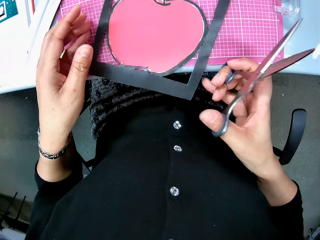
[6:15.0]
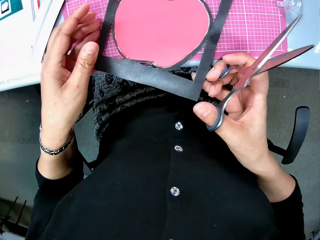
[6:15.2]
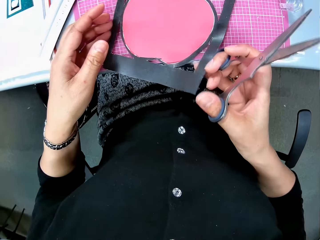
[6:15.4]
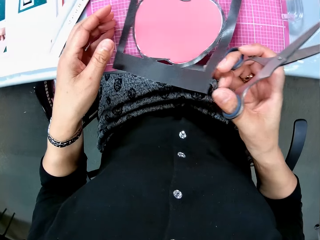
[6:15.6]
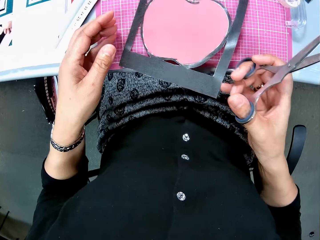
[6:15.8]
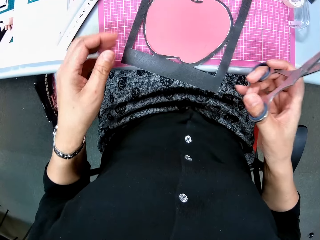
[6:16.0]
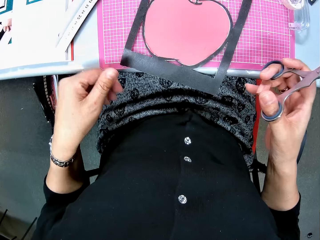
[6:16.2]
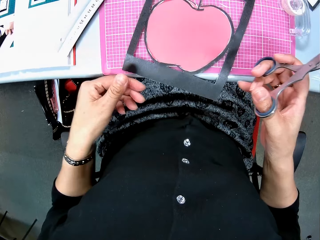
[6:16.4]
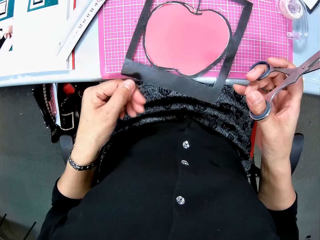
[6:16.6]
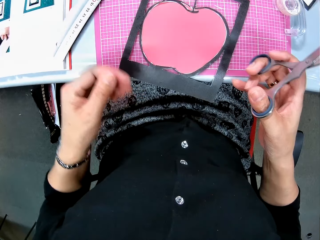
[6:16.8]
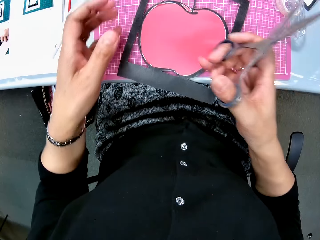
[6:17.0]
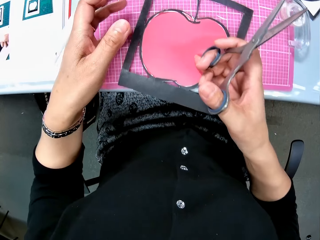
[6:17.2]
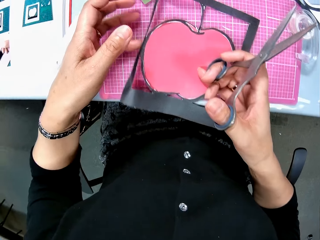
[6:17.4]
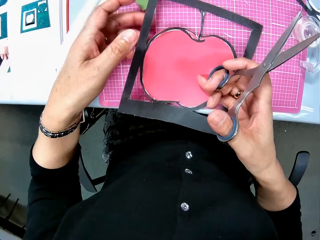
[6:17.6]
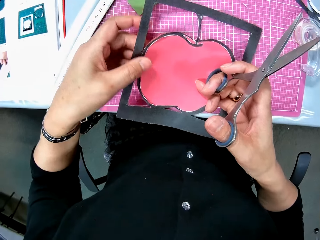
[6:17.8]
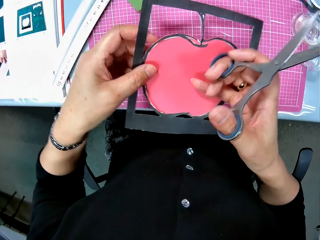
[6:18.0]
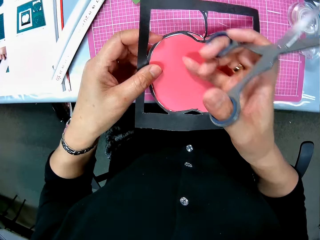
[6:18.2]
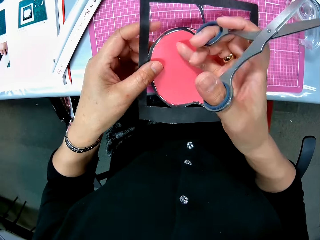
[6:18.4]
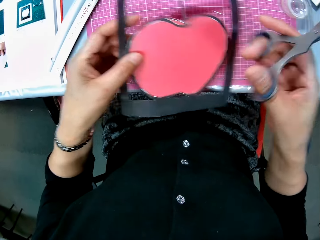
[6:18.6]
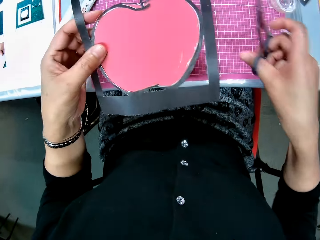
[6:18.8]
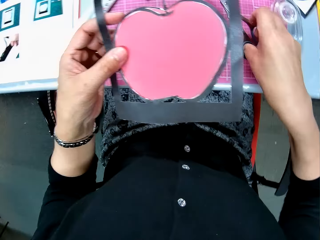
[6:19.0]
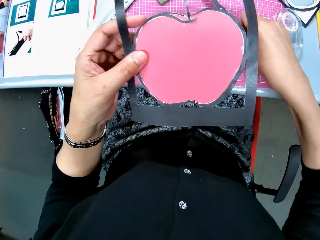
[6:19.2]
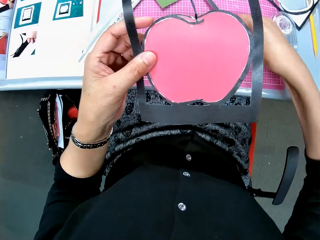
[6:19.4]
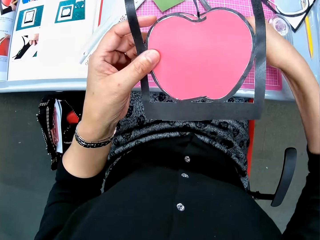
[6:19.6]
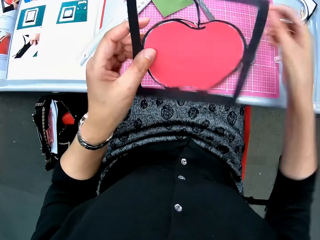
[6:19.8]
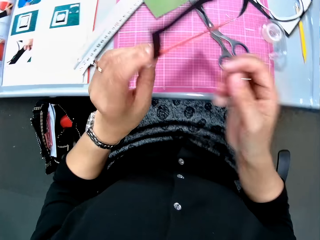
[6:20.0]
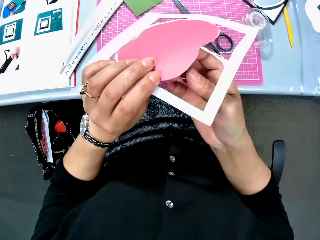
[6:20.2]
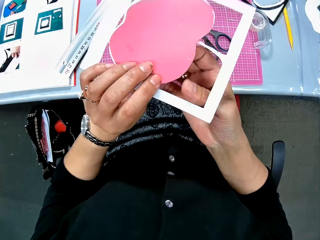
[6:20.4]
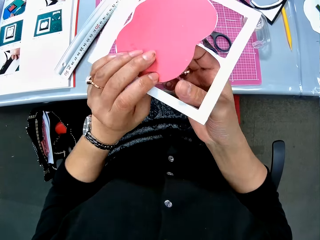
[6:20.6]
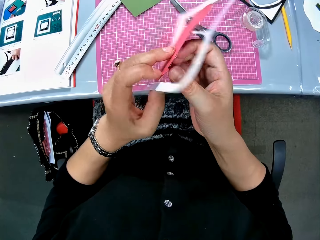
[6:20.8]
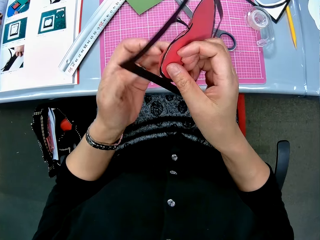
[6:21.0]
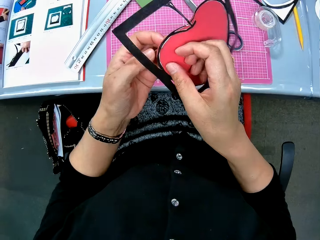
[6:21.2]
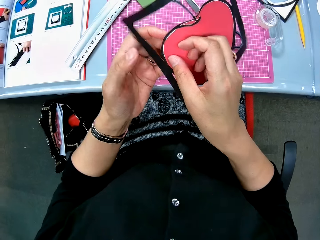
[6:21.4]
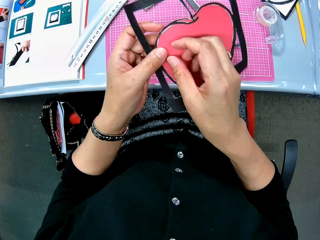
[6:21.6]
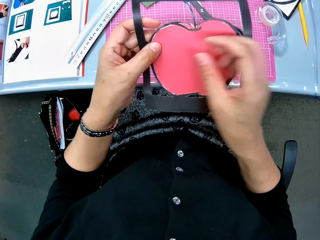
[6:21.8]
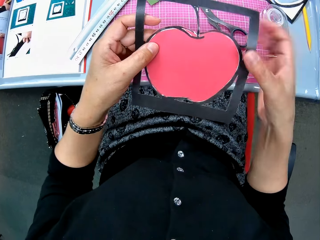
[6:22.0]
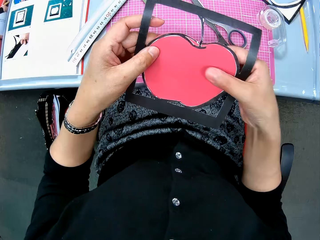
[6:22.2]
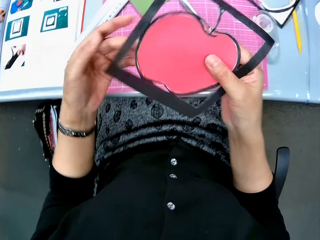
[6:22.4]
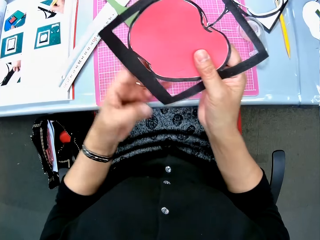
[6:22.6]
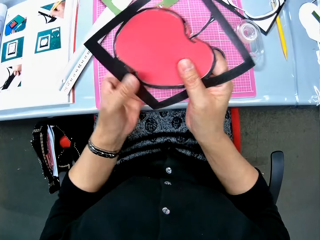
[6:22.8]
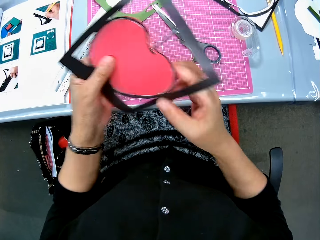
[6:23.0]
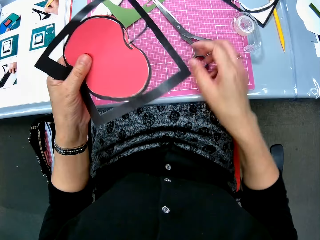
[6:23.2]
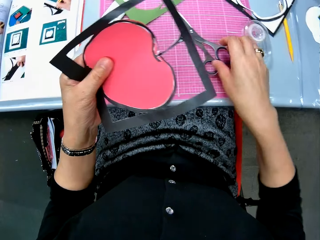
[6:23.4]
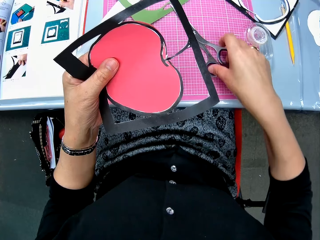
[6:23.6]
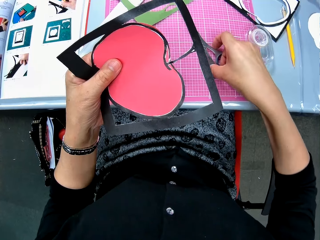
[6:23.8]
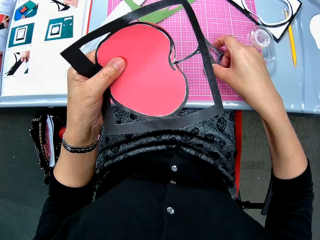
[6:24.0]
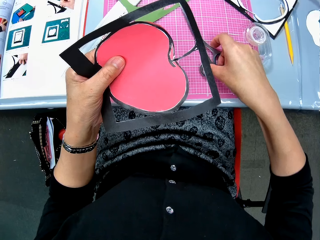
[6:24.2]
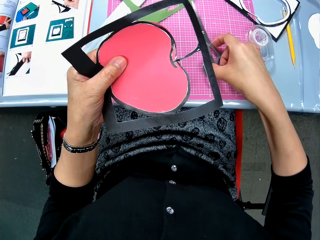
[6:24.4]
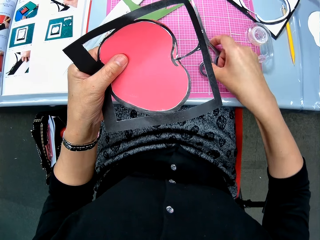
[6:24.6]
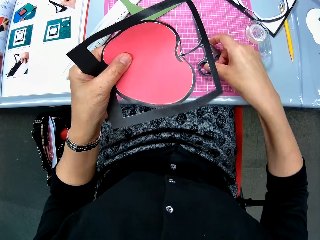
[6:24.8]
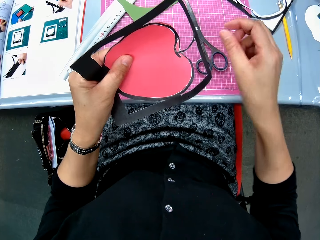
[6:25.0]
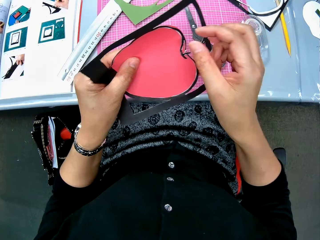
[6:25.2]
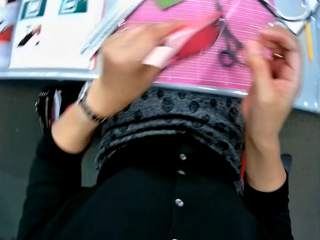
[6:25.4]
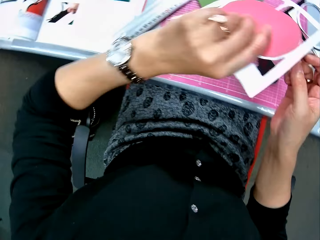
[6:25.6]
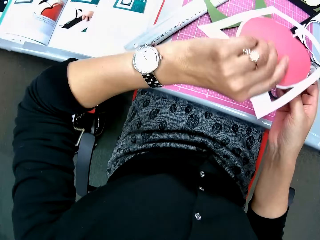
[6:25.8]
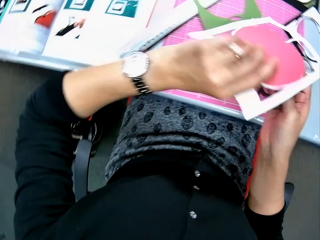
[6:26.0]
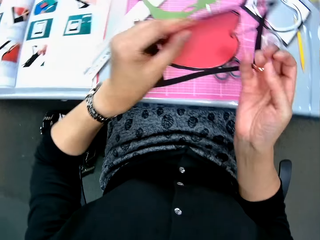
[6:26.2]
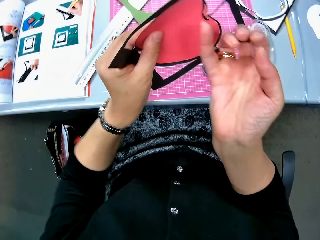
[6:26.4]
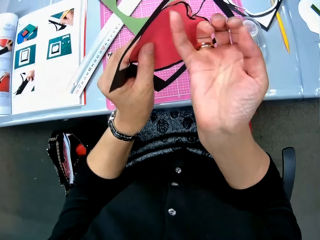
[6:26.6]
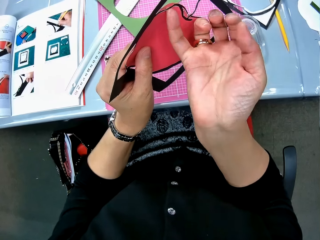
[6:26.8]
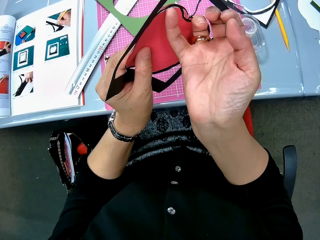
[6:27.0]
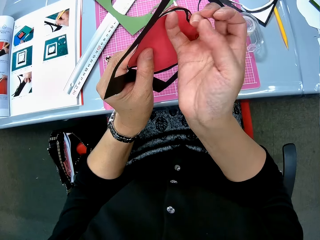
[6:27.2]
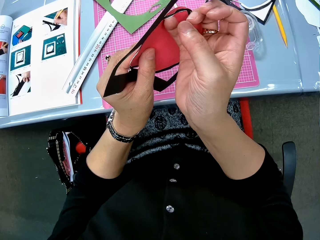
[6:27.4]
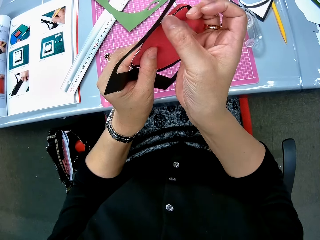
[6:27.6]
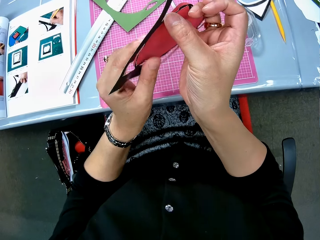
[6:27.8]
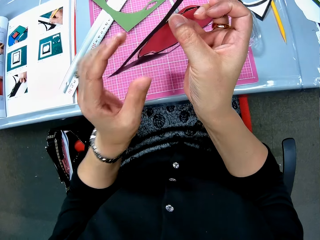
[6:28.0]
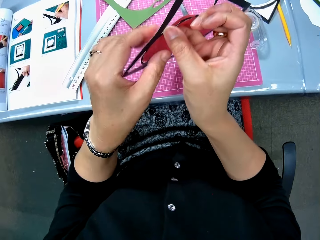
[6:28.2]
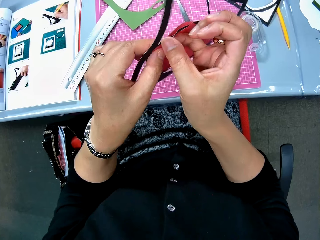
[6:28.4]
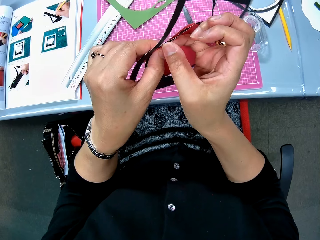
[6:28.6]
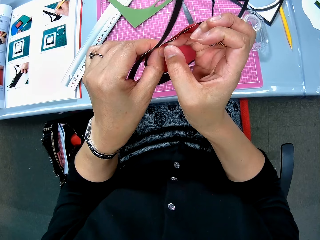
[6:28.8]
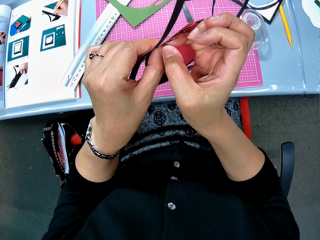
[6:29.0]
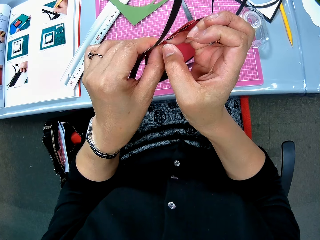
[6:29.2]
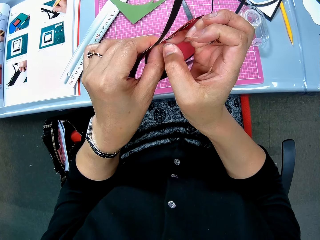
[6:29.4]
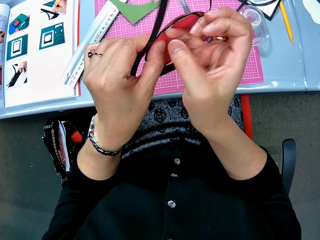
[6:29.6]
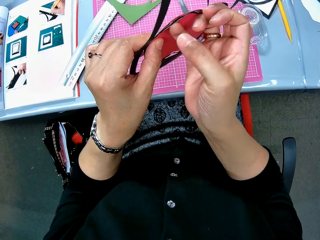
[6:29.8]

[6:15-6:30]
The camera wearer puts the crafting paper down. She picks the art paper or crafting paper from the pink sheet with her left hand. She drops the scissors on the pink sheet. She turns the art piece with her left hand, touches the apple cut-shape in the art paper, and turns back the art paper. She rotates the crafting paper. She touches the scissors, picks the scissors, and puts the scissors down. She checks the time by the watch. She peels part of the apple cut-shape in the art paper.

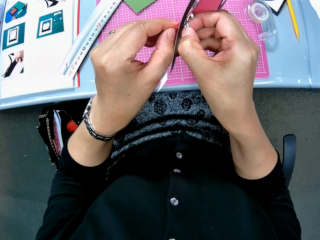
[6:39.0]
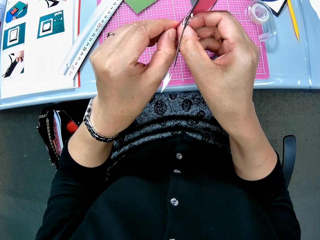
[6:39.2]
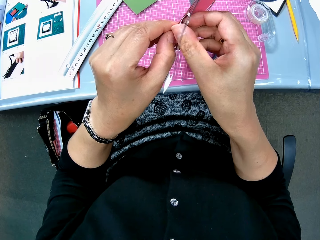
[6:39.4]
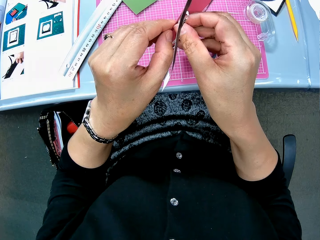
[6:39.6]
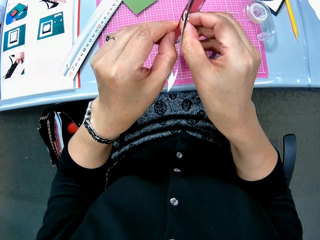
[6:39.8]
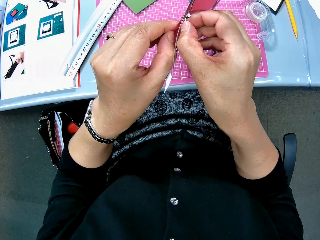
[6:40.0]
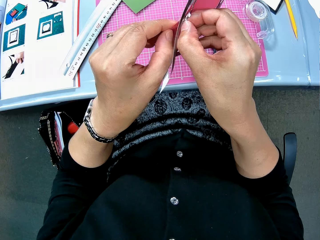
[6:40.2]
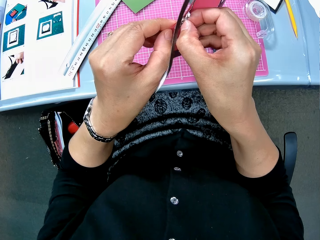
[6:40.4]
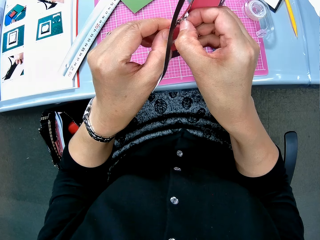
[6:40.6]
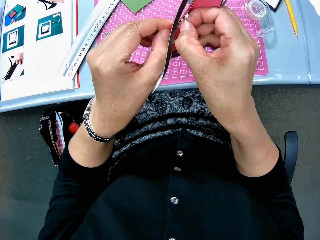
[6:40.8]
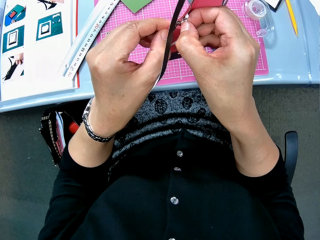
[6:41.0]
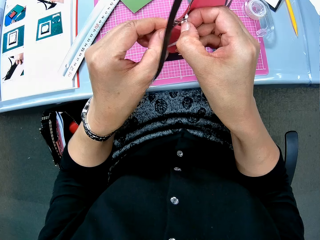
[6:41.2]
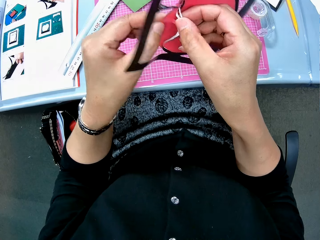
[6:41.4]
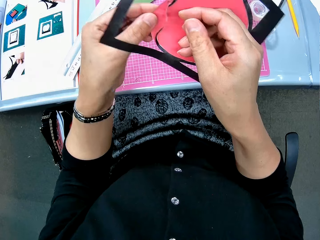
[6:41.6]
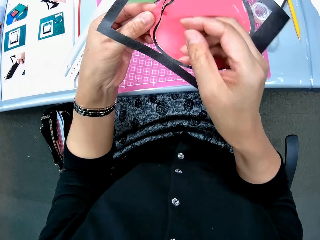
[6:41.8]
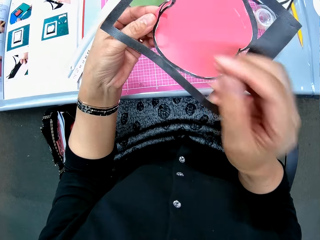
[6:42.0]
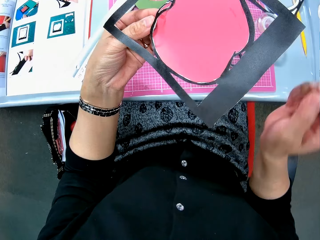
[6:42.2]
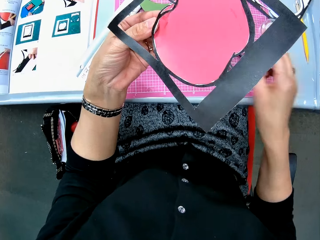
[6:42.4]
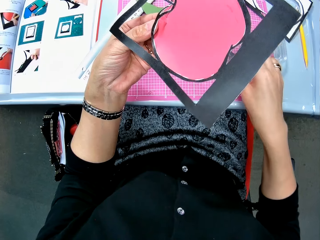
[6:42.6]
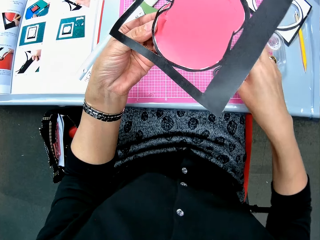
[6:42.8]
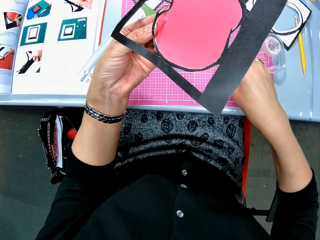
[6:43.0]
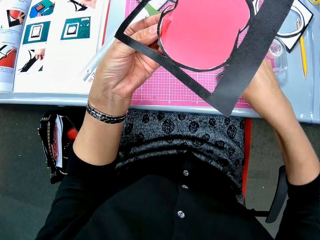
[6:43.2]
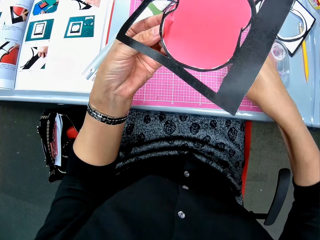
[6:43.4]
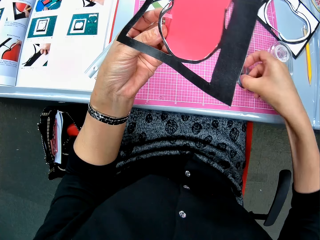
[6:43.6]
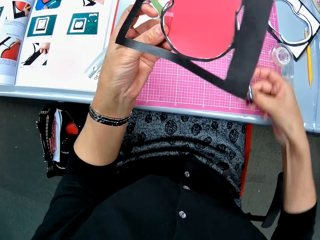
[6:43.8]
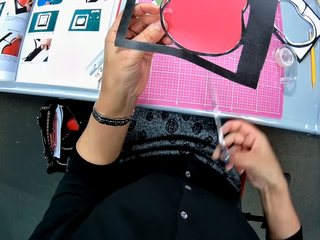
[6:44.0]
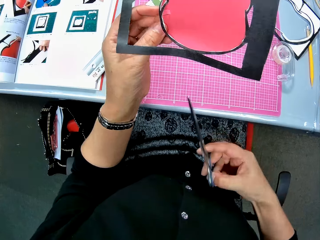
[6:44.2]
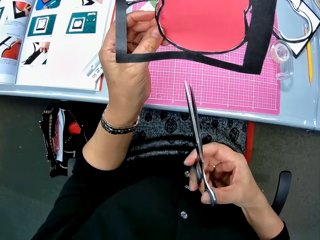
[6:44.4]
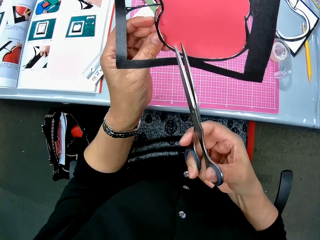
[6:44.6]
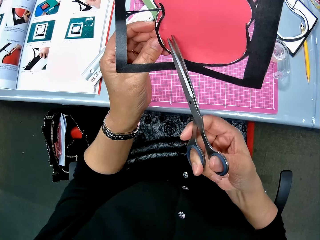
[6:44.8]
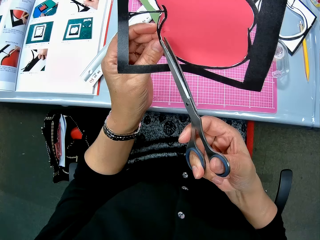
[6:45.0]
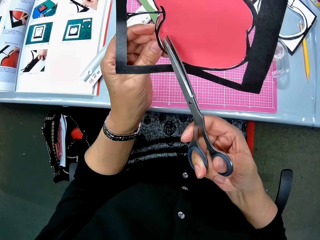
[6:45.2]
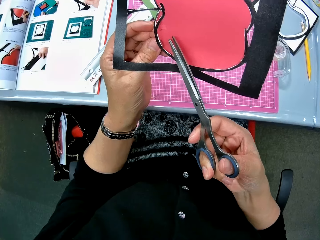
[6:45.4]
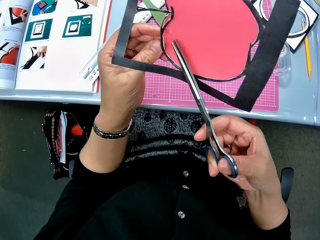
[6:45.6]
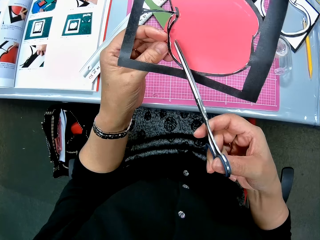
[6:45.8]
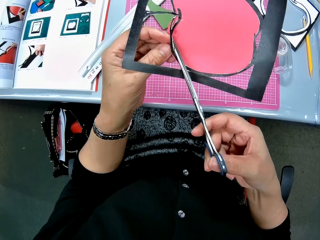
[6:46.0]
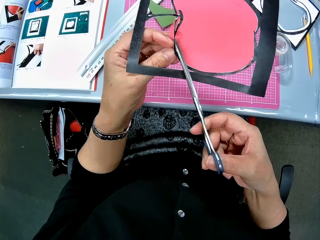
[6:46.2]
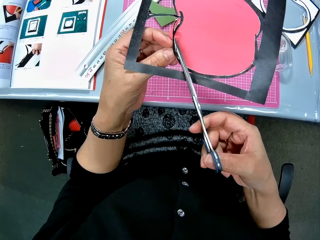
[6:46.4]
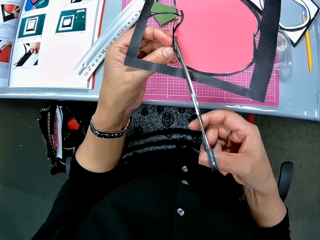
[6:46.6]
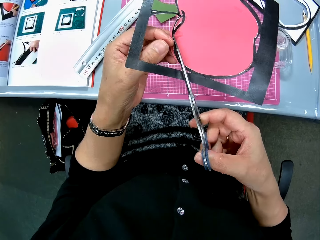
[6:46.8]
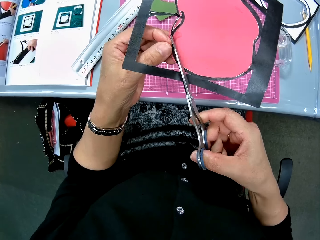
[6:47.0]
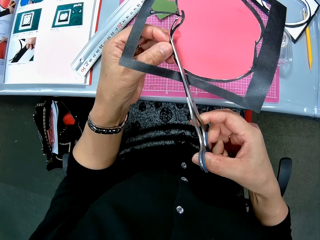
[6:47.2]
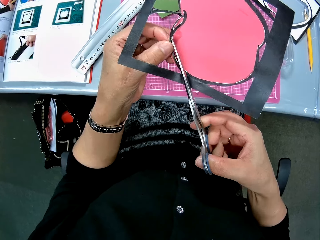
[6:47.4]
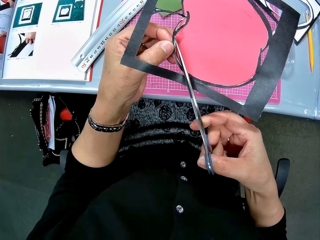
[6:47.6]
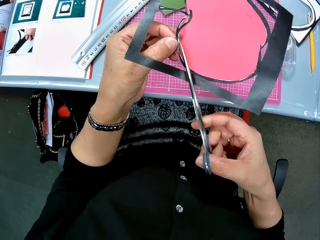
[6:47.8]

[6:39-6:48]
The camera wearer picks the scissors. They cut the edge of the apple cut-shape in the art paper.
